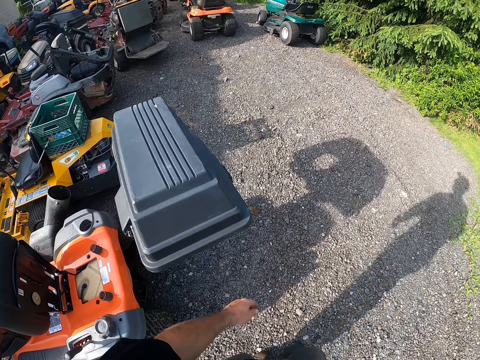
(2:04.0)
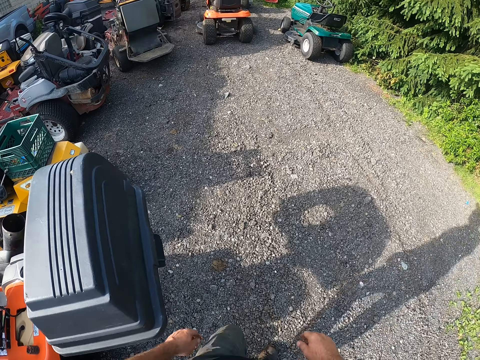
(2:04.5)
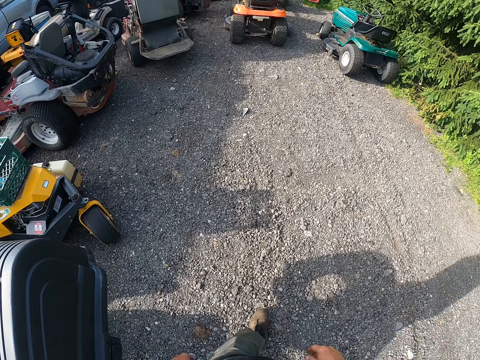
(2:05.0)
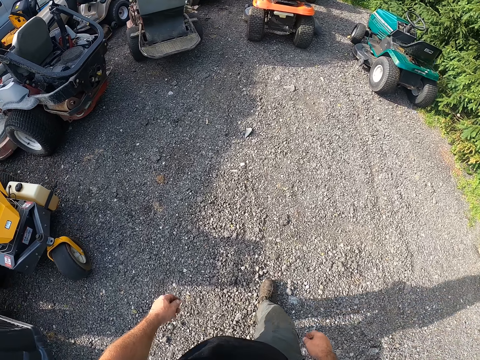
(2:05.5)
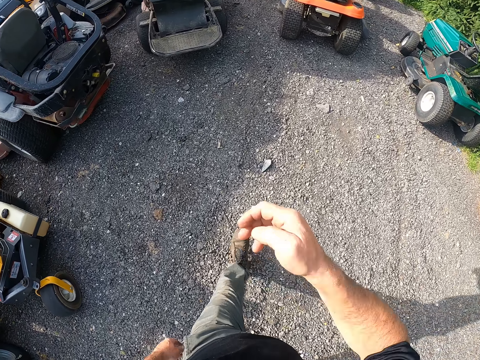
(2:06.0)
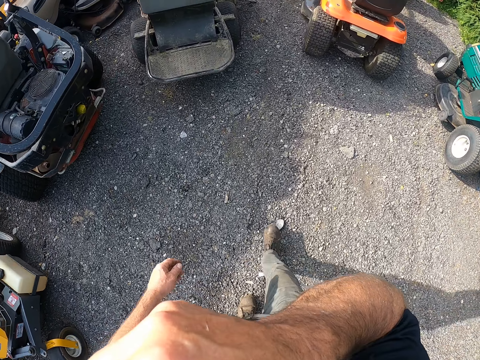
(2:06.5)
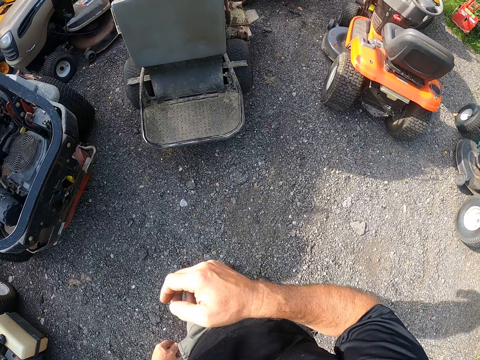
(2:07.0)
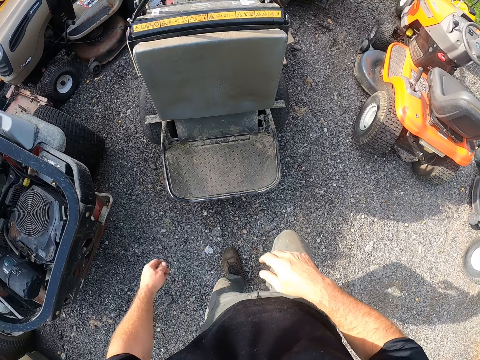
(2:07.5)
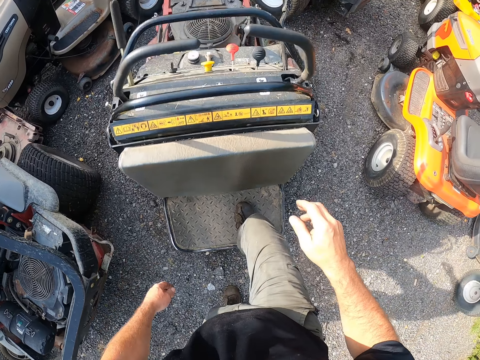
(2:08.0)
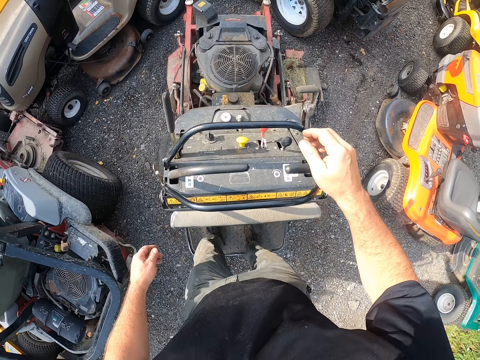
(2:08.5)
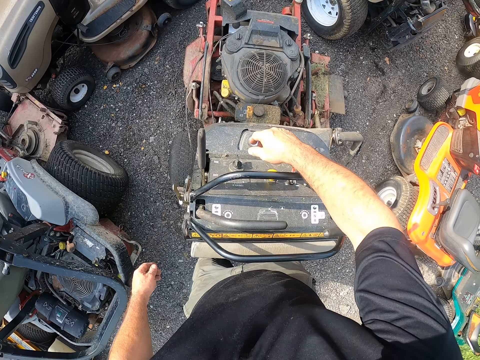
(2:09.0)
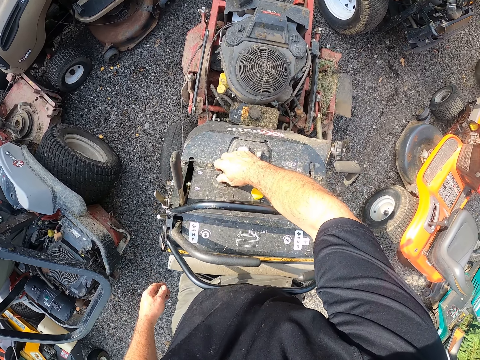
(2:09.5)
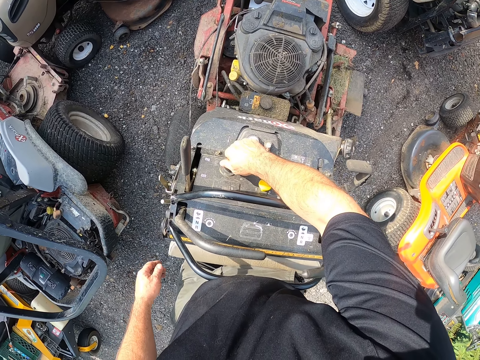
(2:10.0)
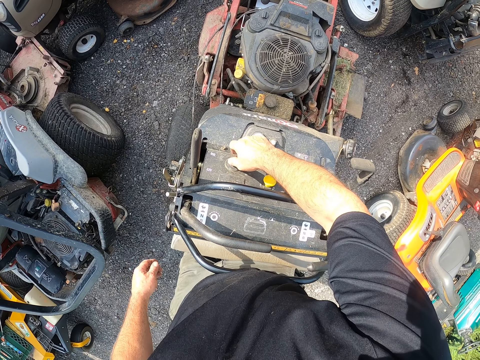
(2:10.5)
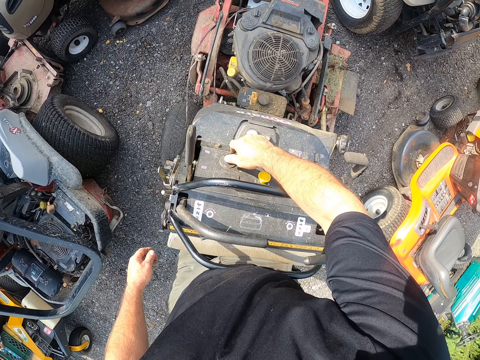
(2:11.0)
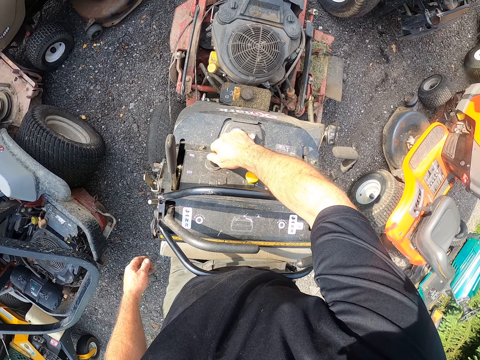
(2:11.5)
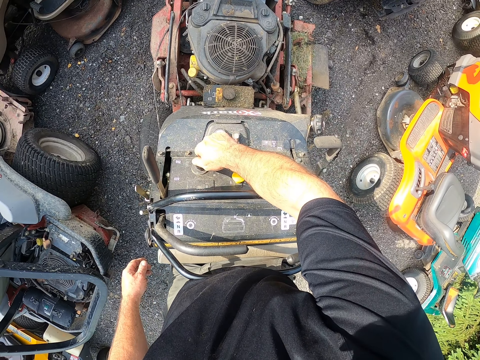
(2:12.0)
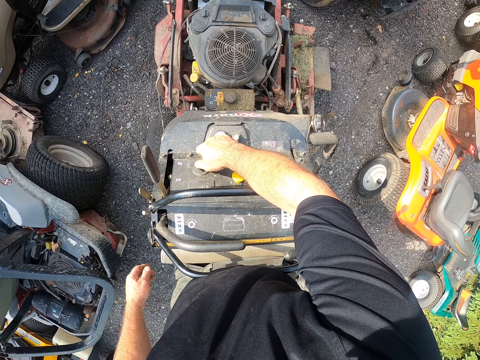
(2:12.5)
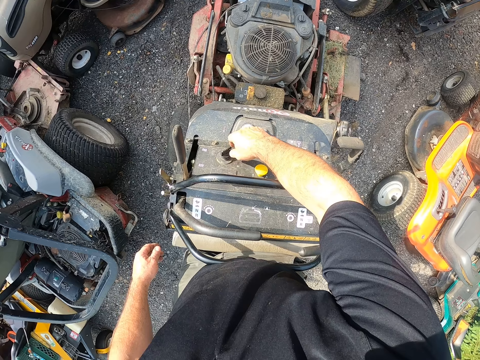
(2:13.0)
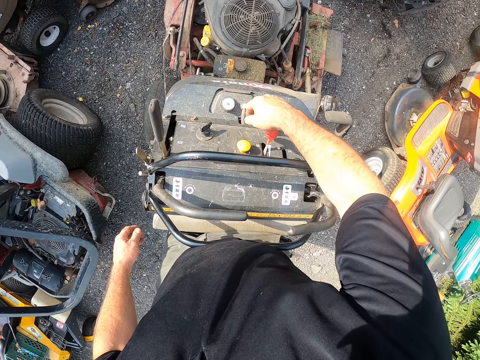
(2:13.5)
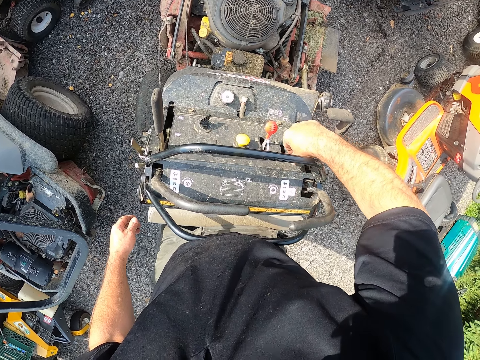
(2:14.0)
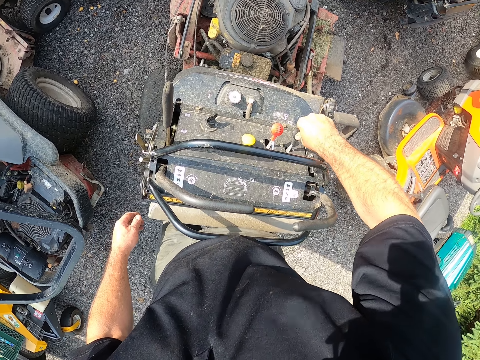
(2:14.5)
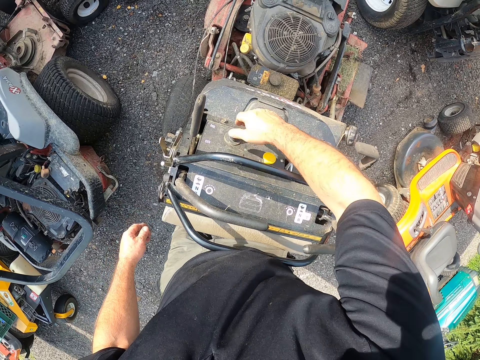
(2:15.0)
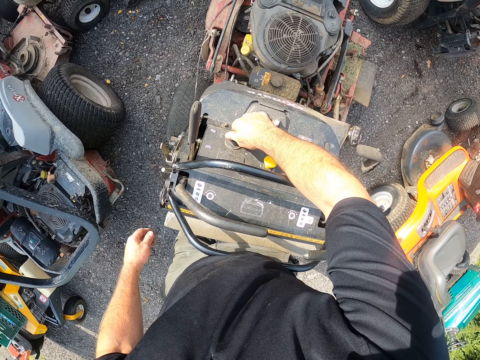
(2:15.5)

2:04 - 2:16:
The camera wearer rubs his face with his right hand. He gets on a lawn mower. He operates the lawn mower. He turns several buttons on the lawn mower with his right hand.

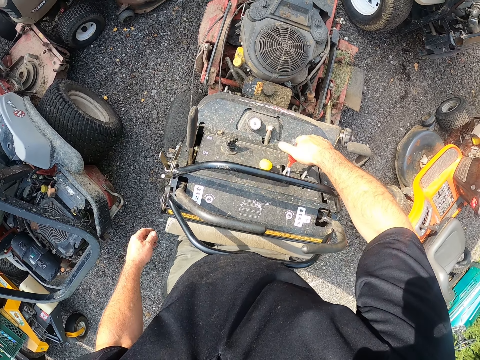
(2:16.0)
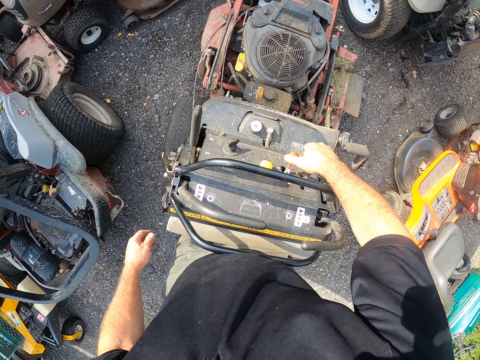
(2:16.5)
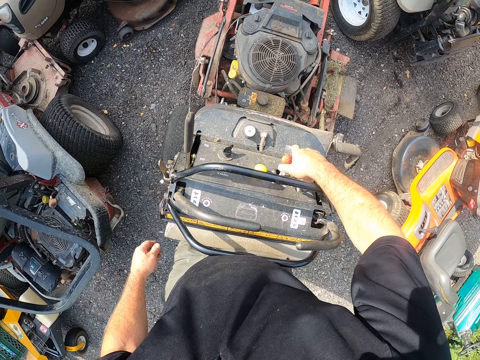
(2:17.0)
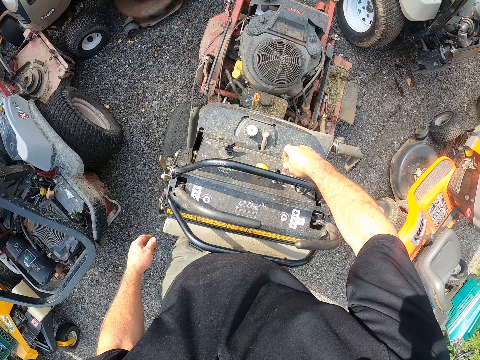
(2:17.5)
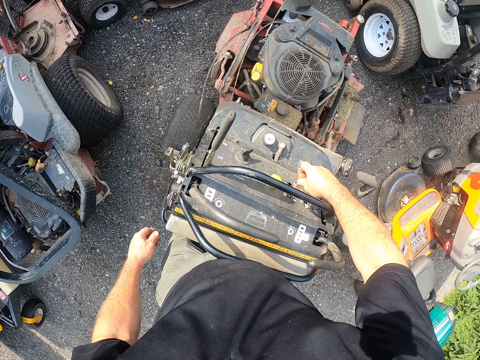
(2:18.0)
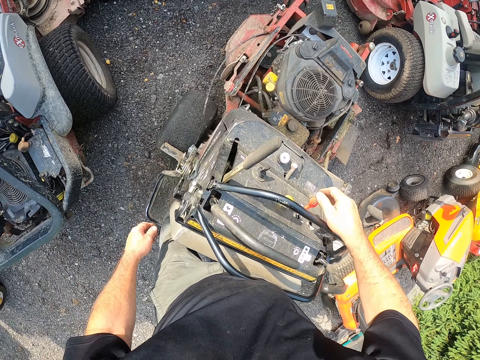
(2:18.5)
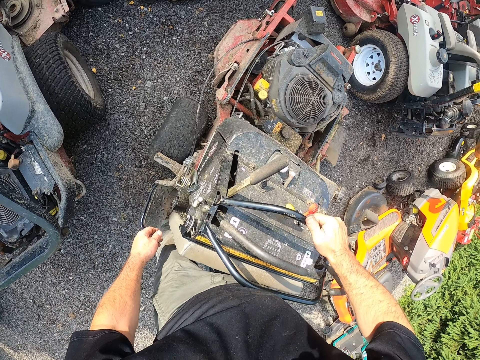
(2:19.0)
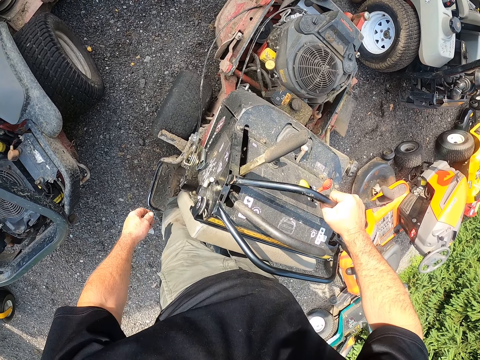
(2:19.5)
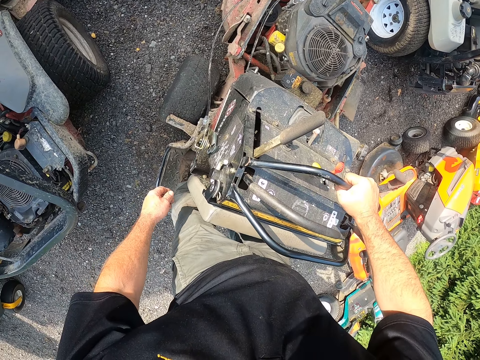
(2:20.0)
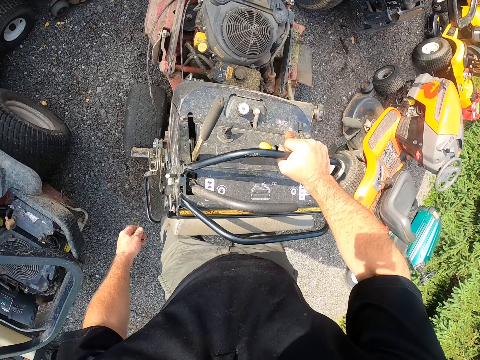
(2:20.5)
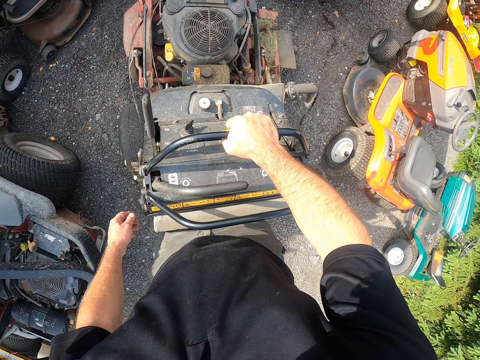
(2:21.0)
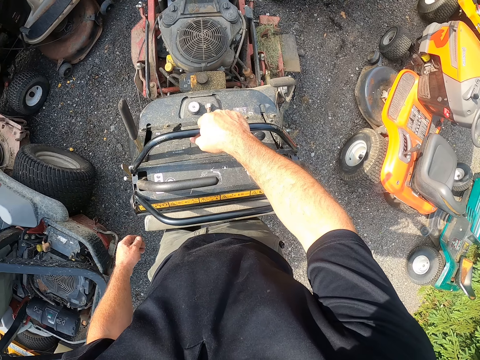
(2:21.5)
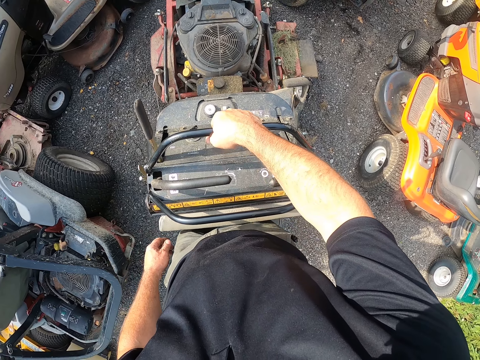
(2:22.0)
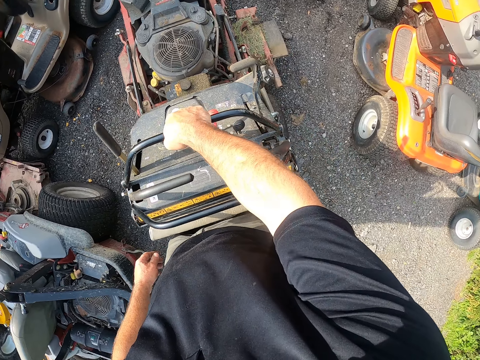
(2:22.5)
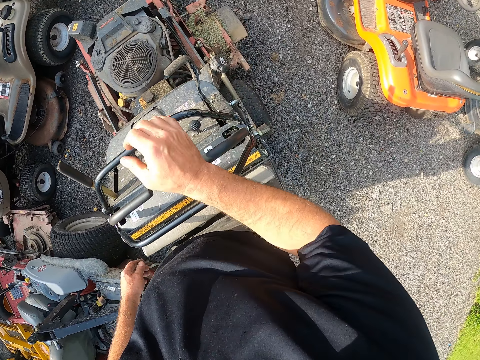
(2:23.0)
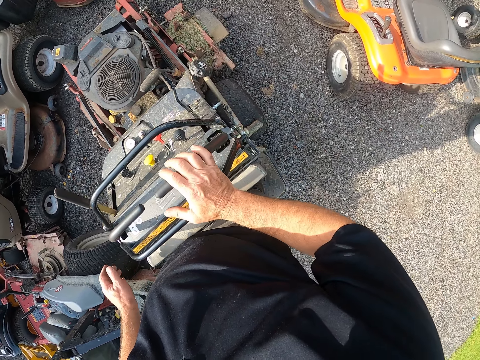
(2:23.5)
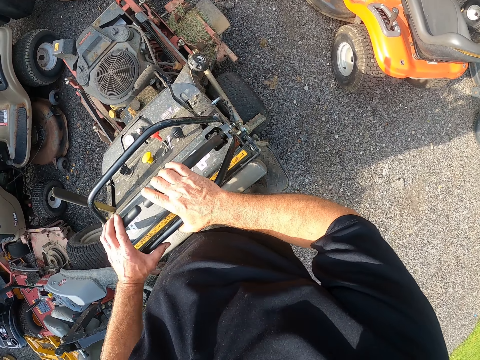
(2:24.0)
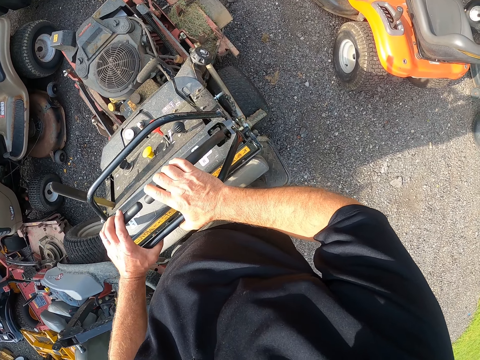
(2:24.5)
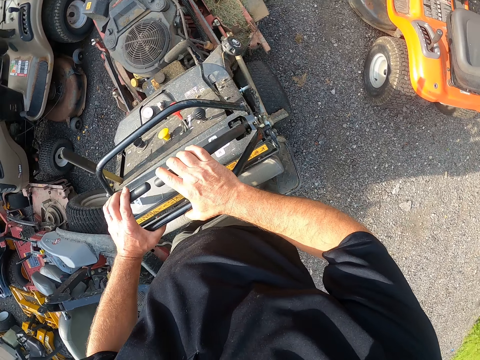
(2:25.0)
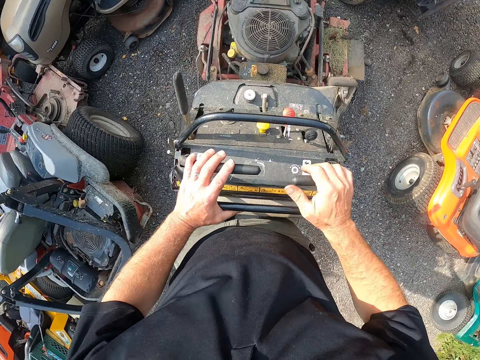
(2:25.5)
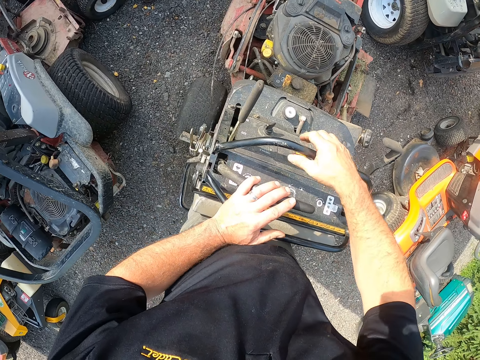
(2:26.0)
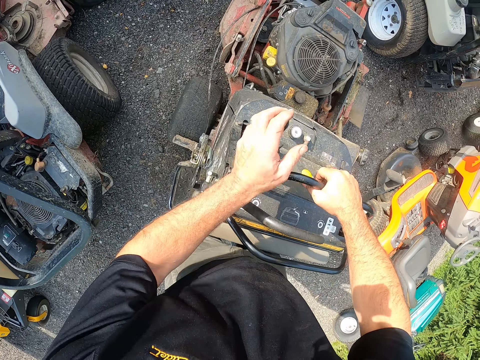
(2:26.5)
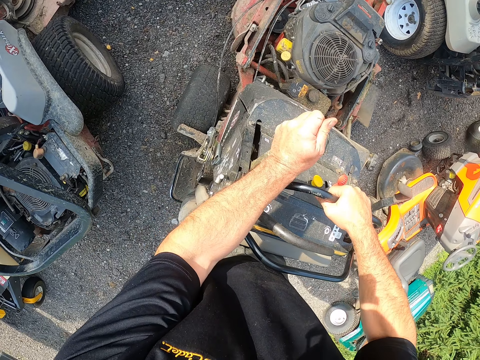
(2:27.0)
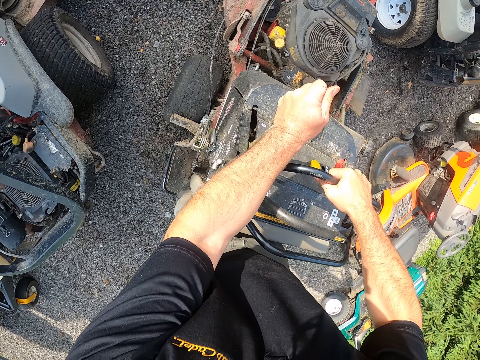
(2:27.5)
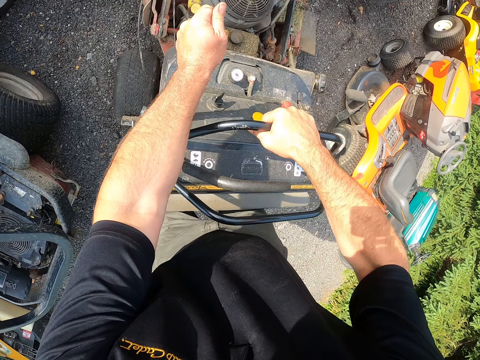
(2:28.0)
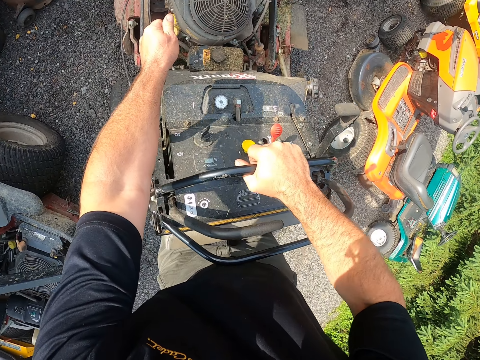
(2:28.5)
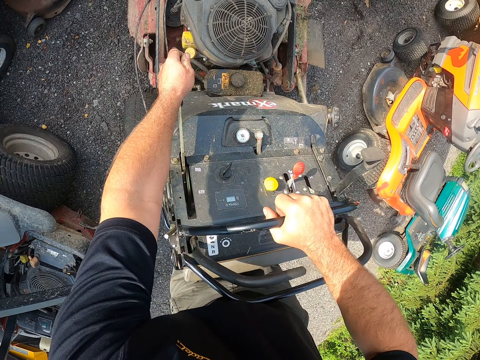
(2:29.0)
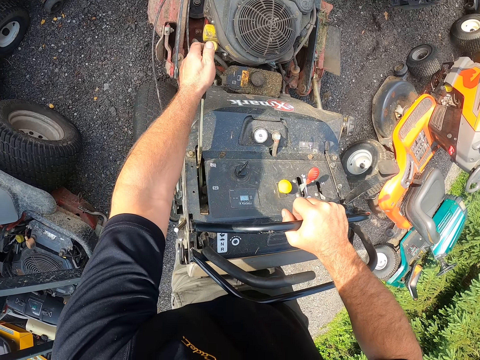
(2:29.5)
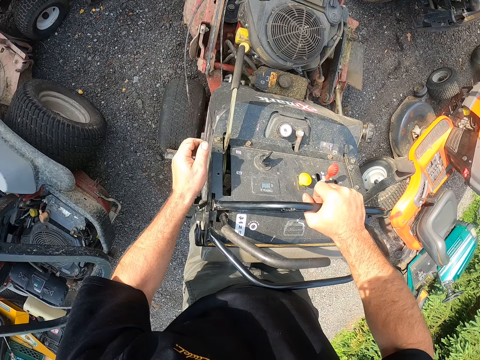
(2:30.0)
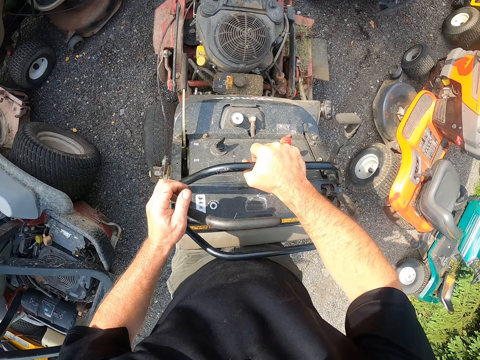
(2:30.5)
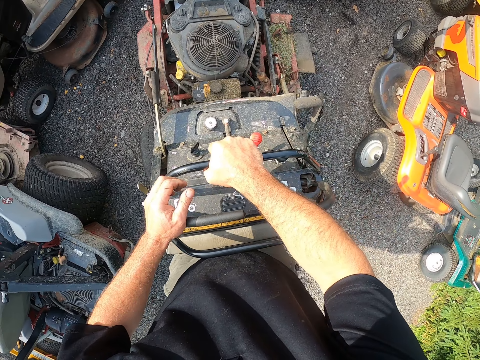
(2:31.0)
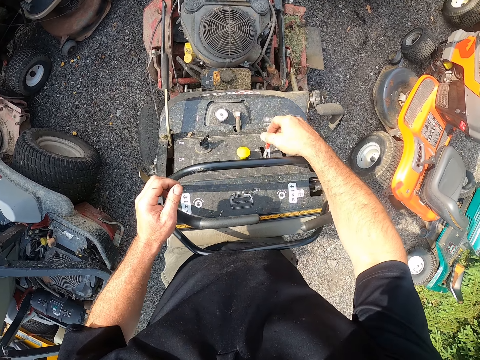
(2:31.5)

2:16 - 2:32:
The camera wearer holds a black handle on the lawn mower with his right hand. He grabs the lawn mower steering with both hands simultaneously. He pushes a lever on the lawn mower with his left hand.
